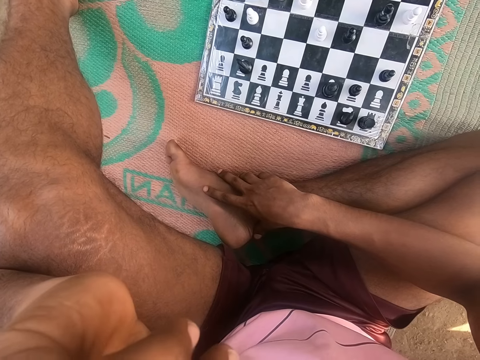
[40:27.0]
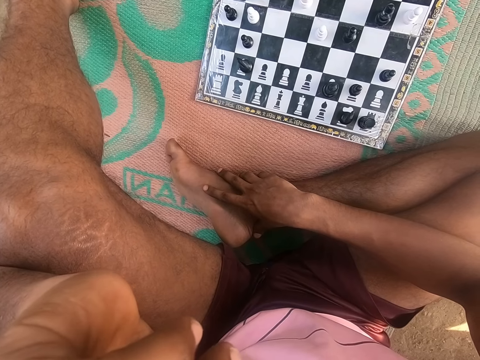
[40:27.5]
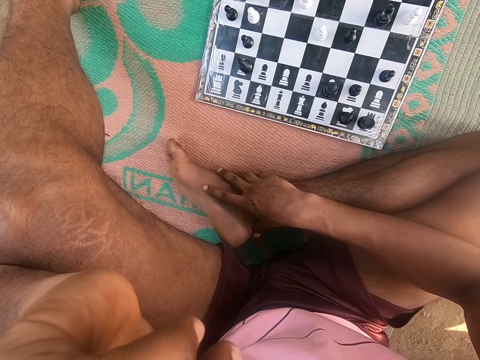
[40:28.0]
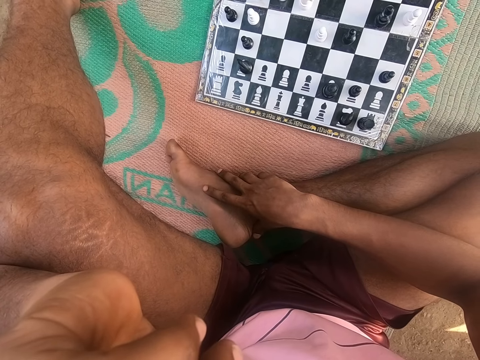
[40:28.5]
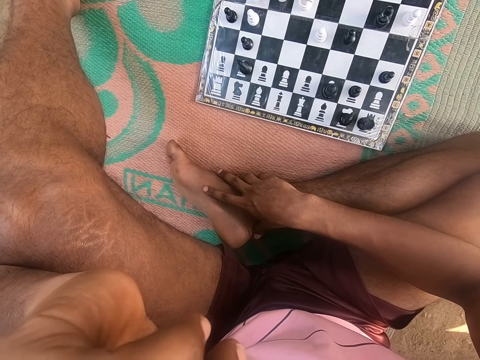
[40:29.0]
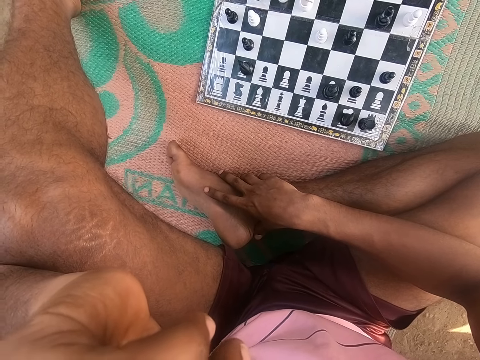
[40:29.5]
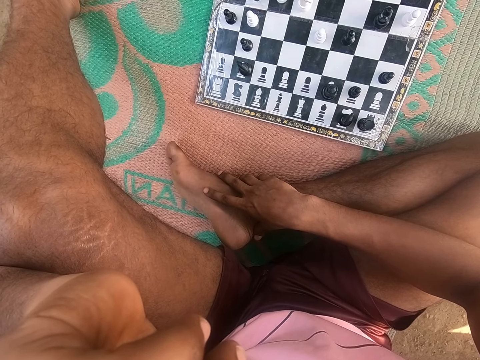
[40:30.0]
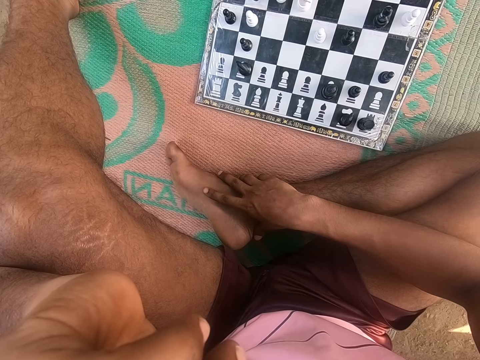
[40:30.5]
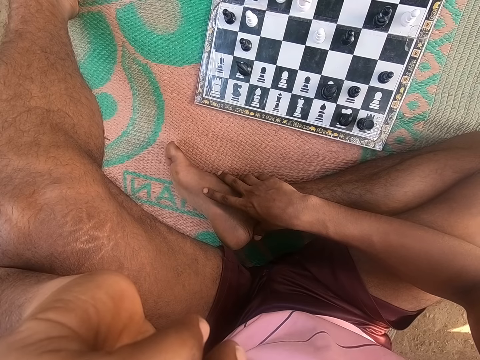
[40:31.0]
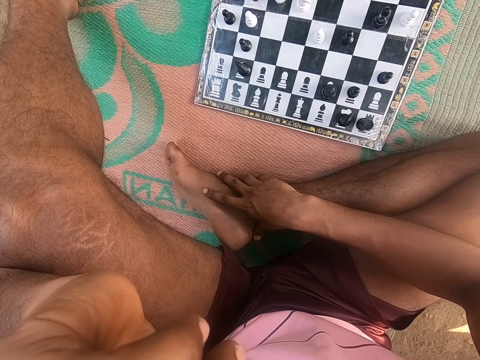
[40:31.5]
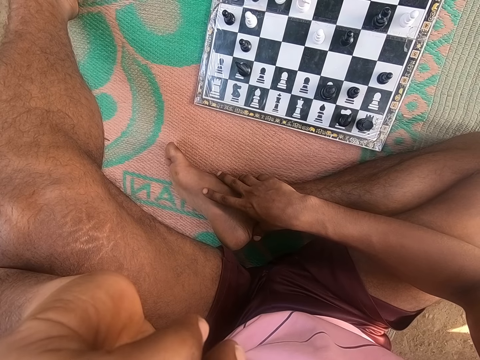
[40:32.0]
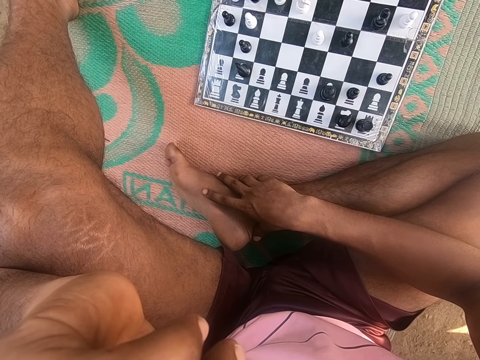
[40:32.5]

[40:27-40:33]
The camera wearer looks around the chess board.

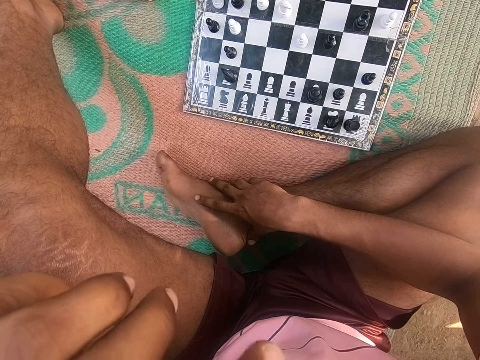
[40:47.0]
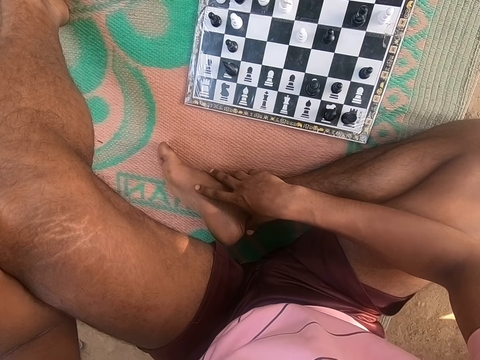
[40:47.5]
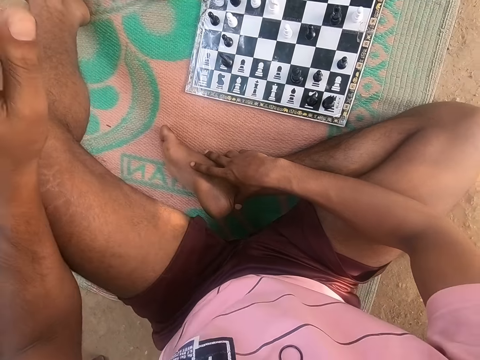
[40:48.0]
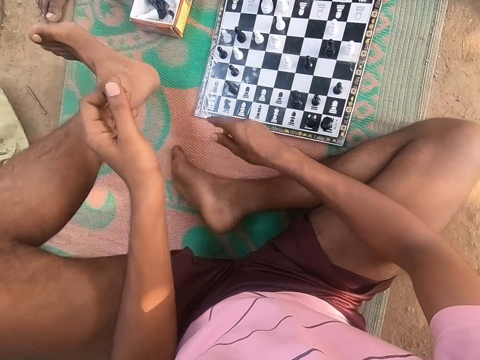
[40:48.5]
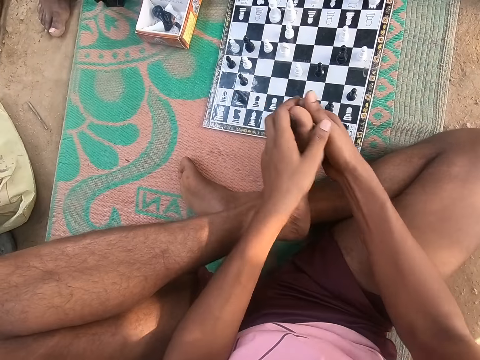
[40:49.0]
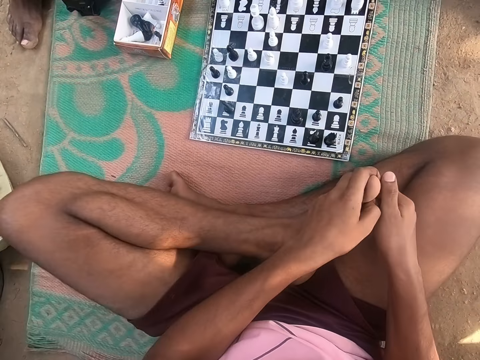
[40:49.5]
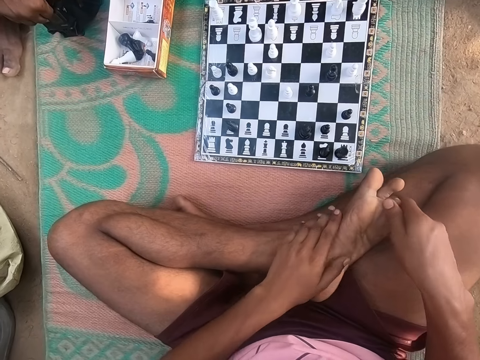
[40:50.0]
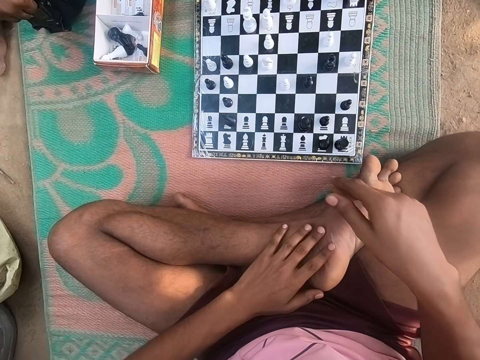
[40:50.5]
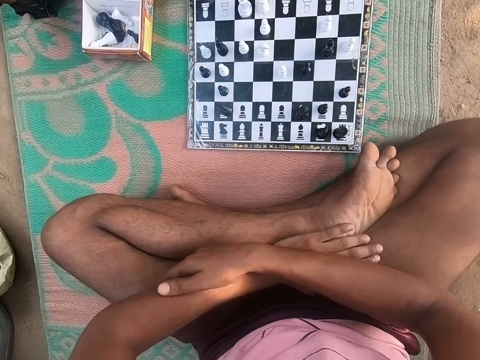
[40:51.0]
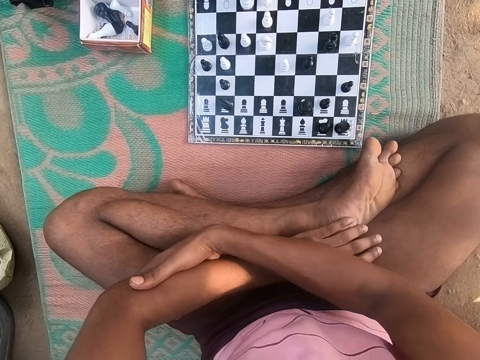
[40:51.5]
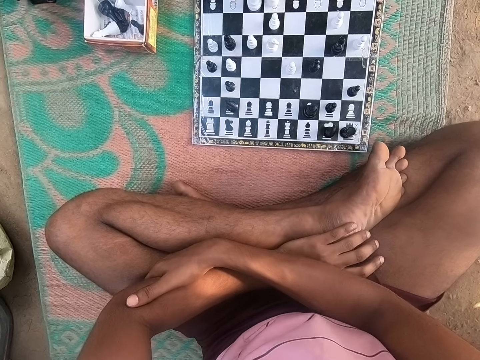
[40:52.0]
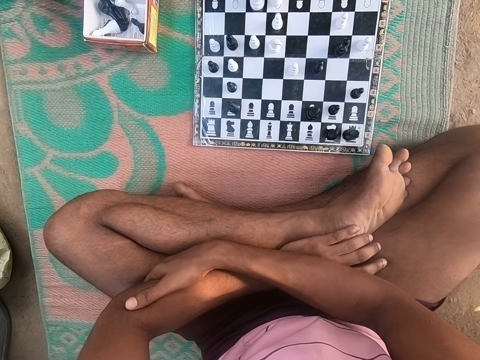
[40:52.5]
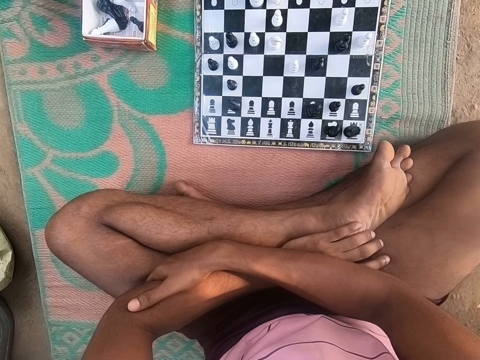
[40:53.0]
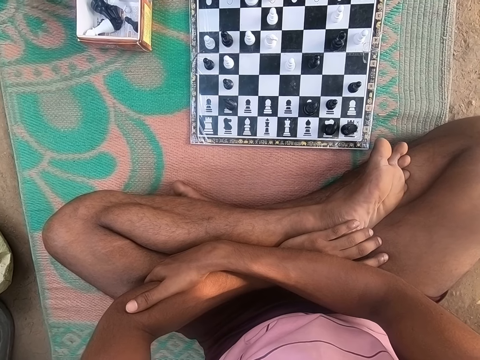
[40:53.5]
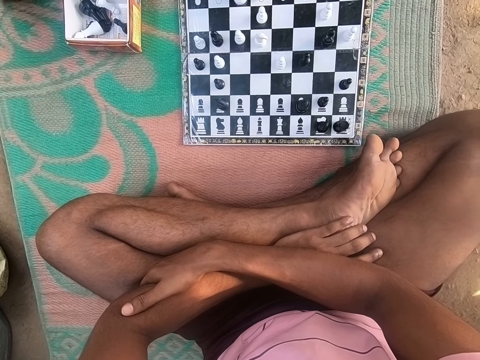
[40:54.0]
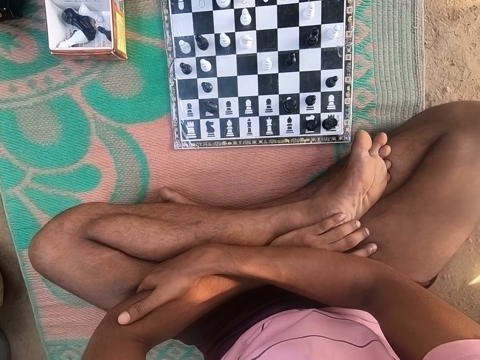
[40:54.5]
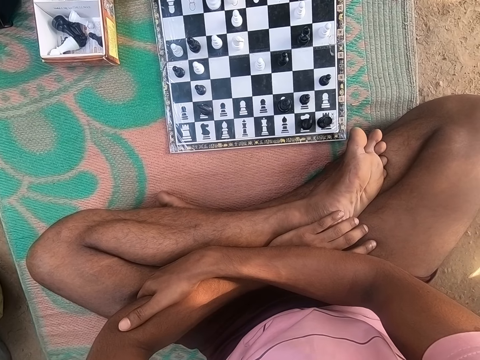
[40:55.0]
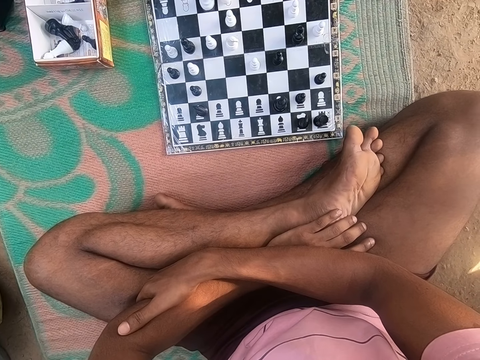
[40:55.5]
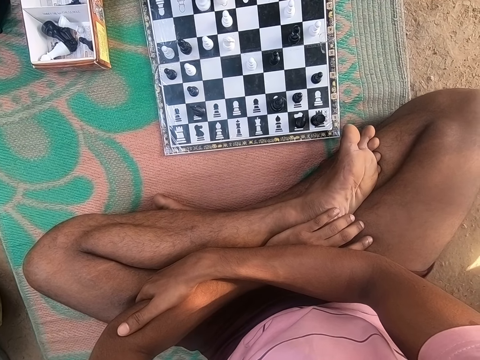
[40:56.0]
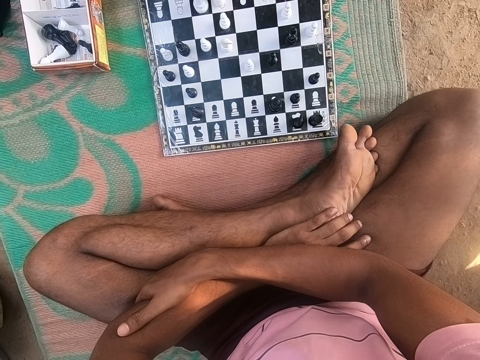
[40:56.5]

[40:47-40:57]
The camera wearer moves their legs. They look around the chess board.

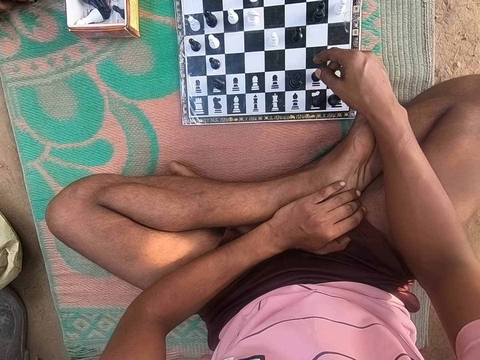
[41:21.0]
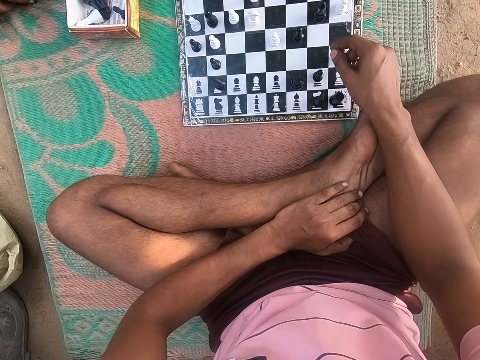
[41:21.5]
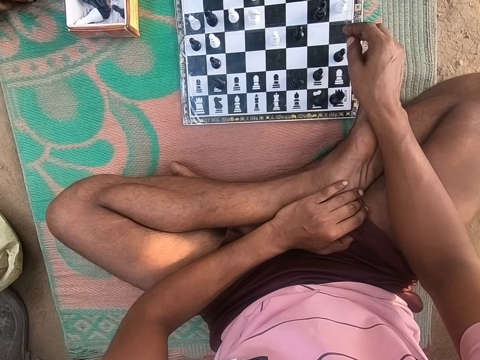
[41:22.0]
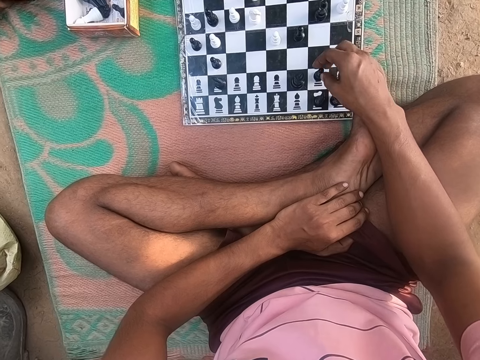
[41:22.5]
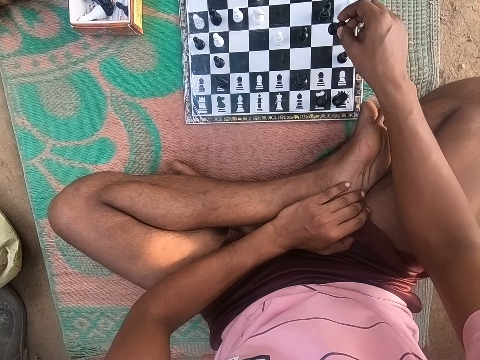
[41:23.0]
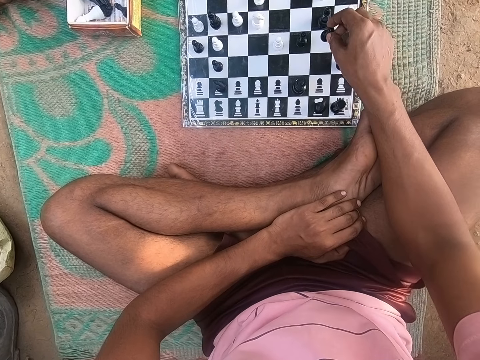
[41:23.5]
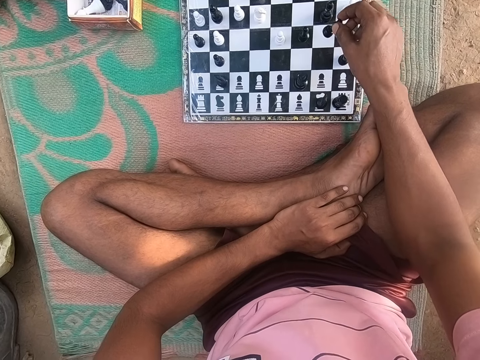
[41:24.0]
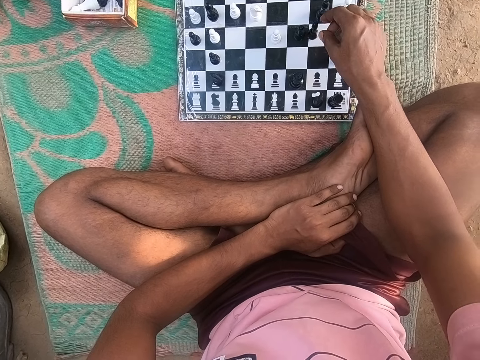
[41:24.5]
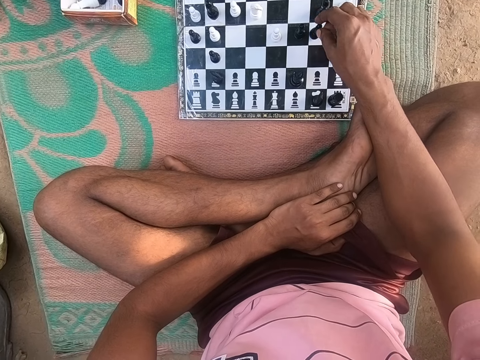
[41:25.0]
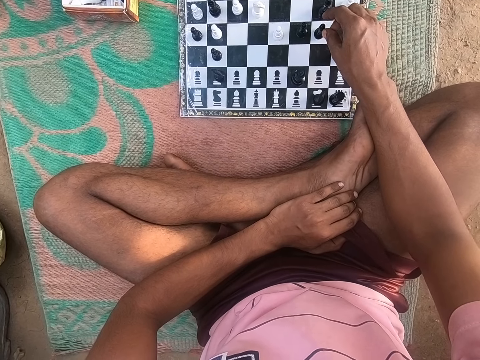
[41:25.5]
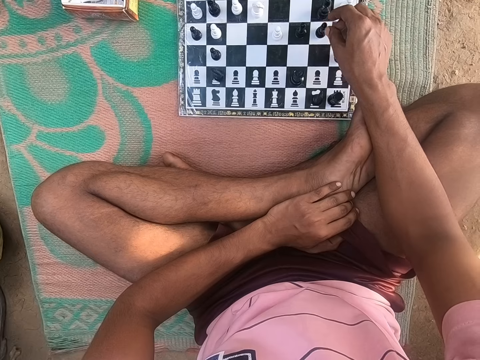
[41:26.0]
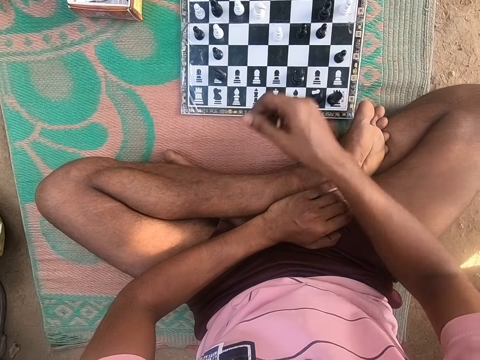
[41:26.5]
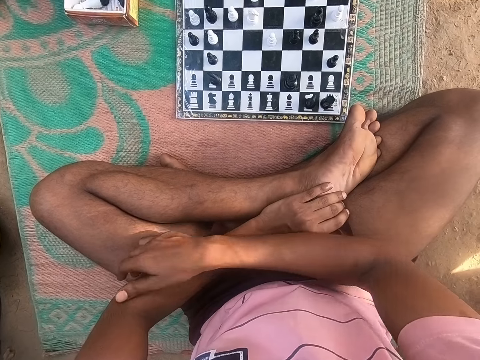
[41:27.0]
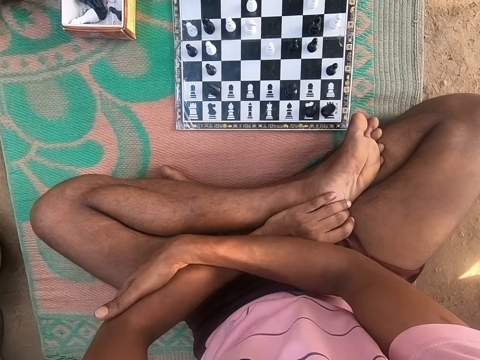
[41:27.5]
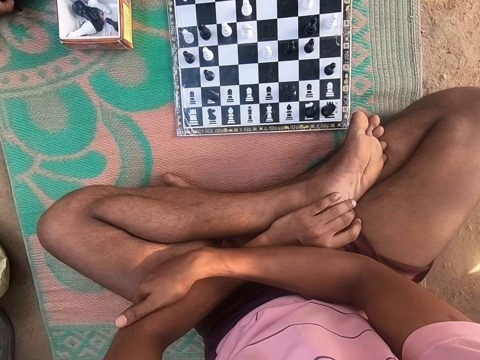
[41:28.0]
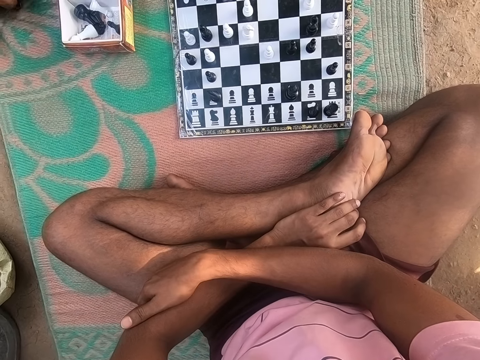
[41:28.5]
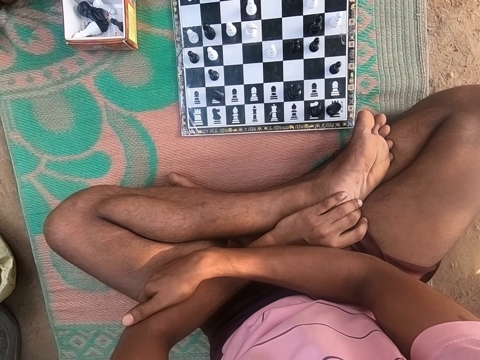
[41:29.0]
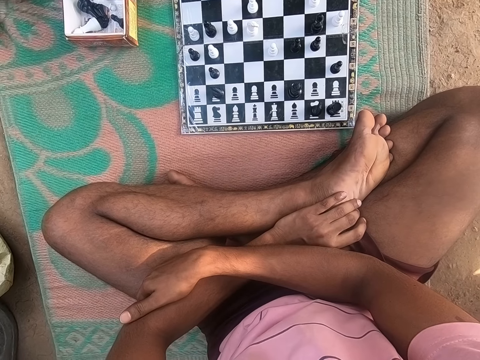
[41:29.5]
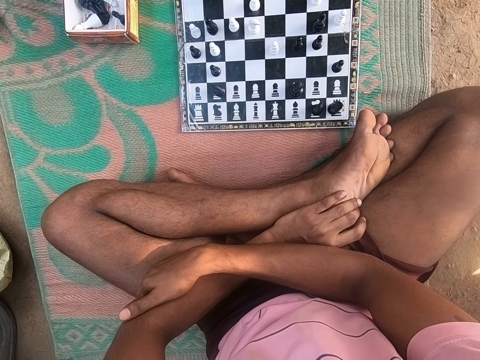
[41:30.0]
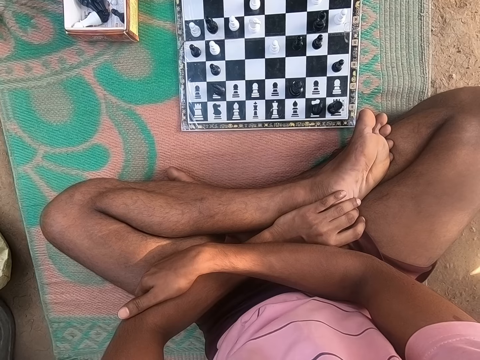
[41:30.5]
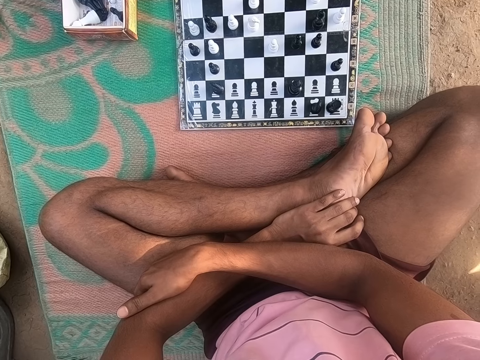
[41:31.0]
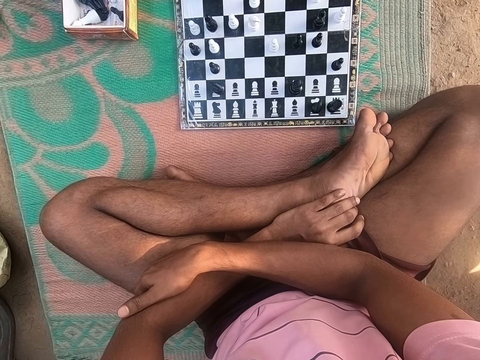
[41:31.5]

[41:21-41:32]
The camera wearer plays the chess game. They look around the chess board.
